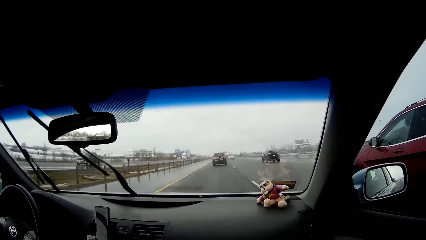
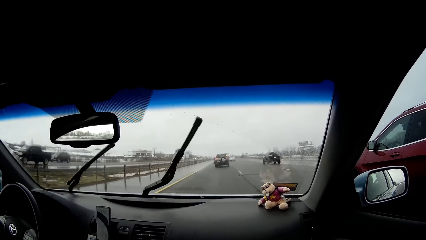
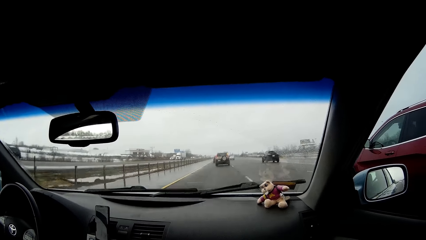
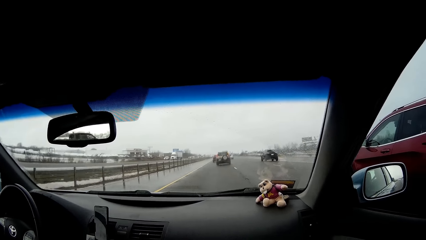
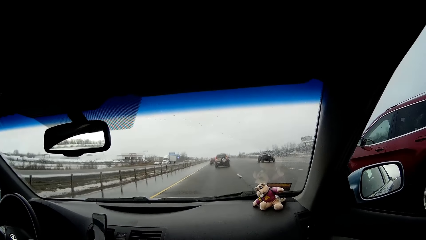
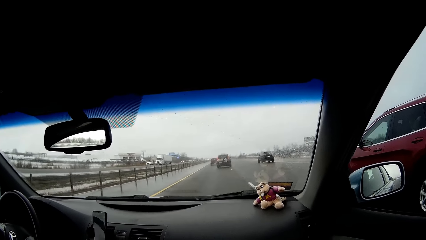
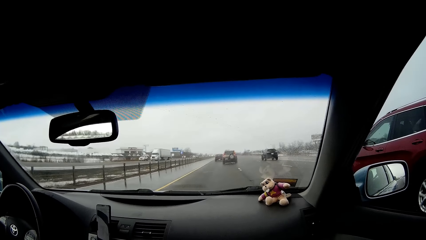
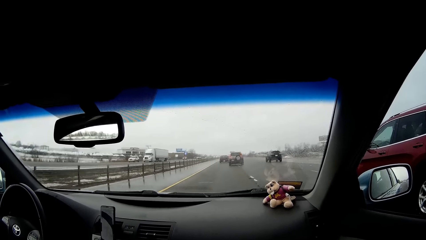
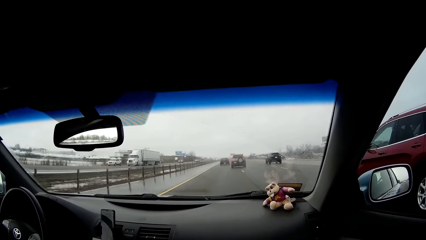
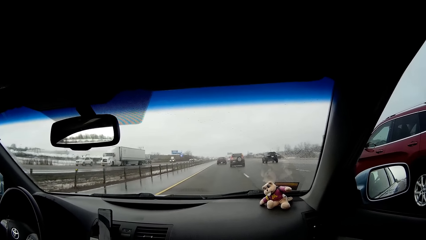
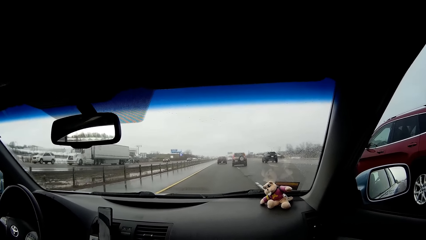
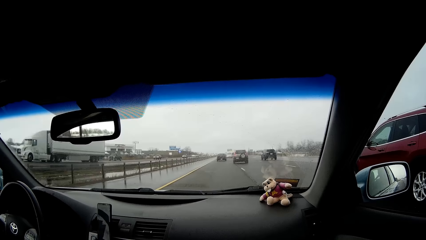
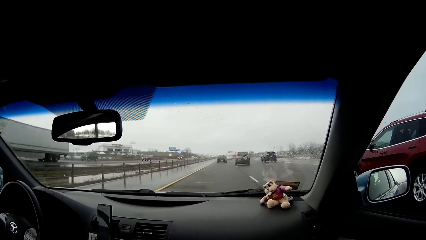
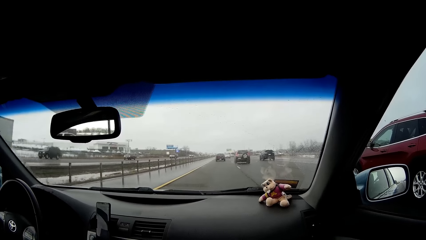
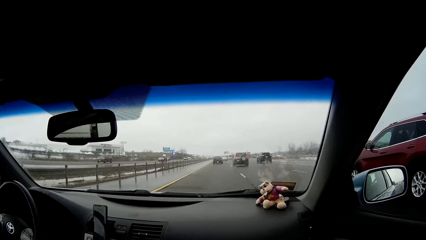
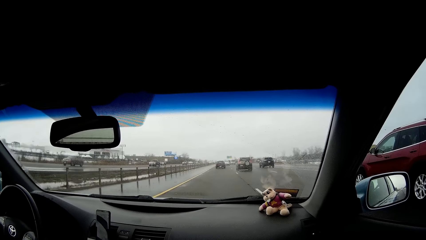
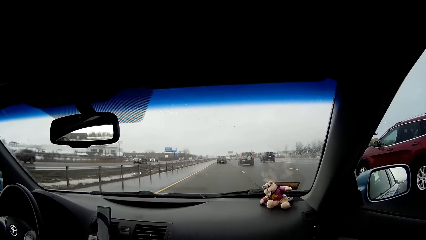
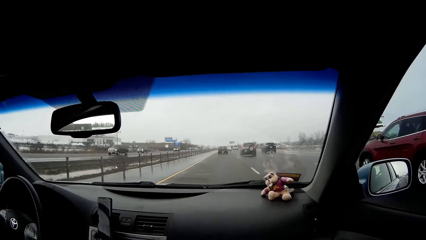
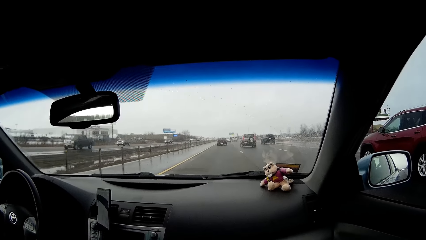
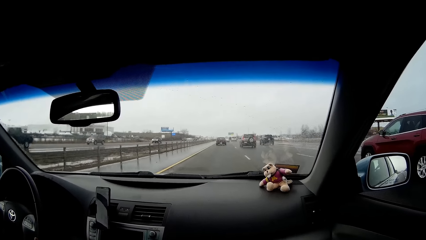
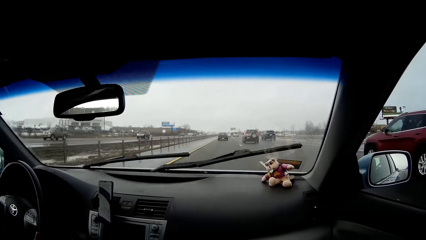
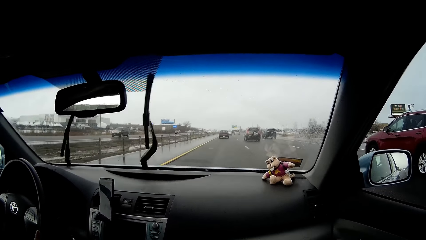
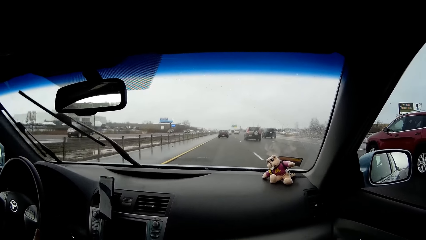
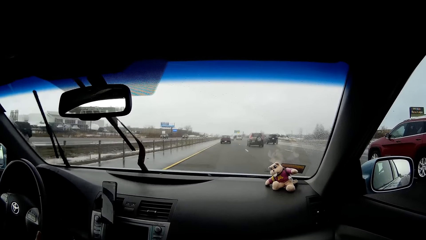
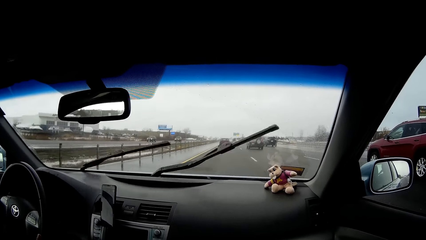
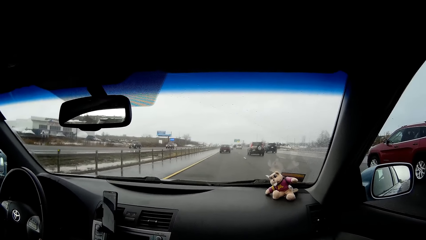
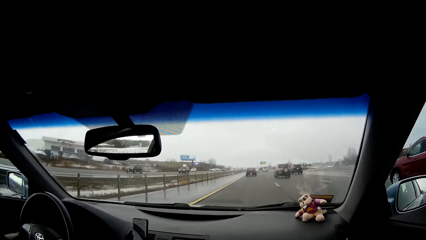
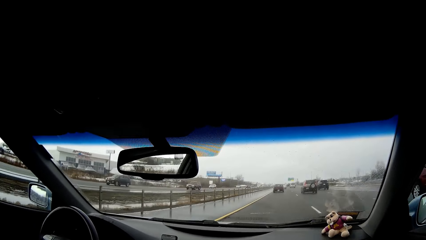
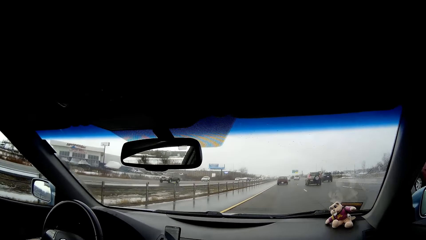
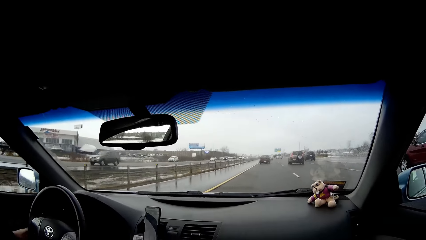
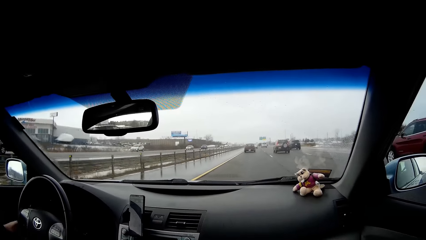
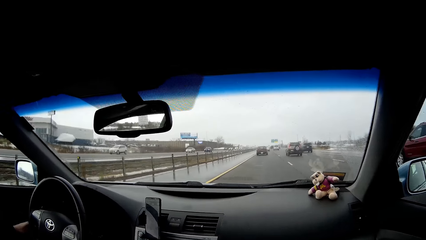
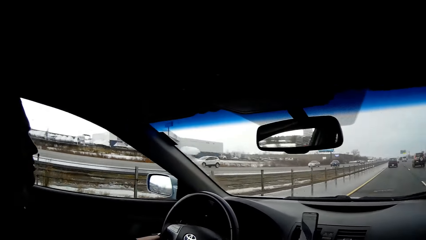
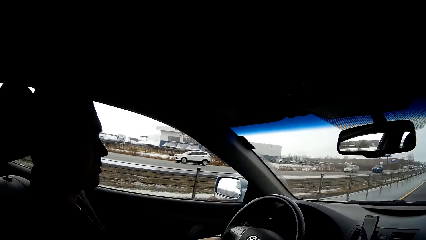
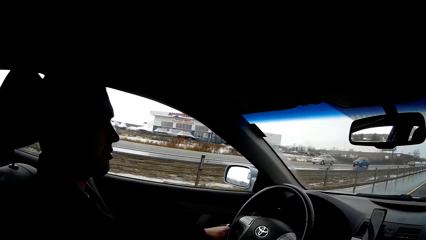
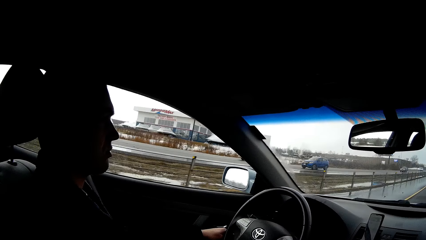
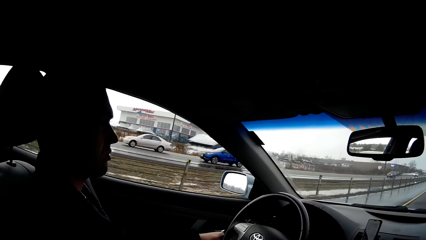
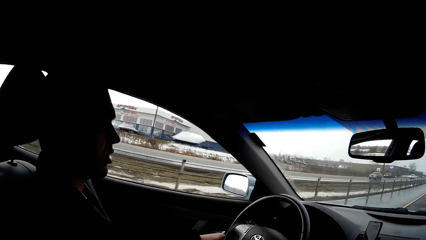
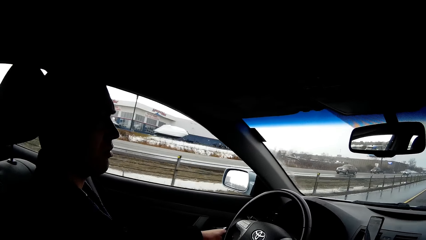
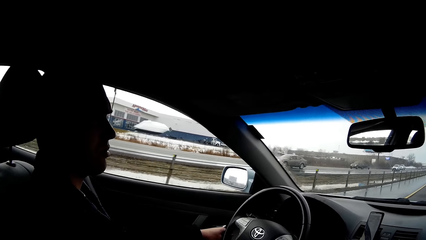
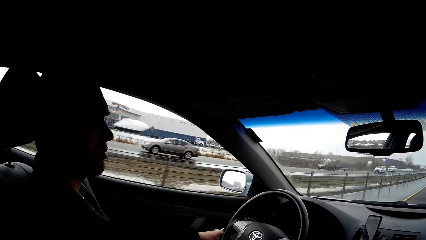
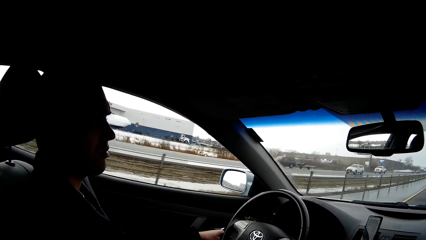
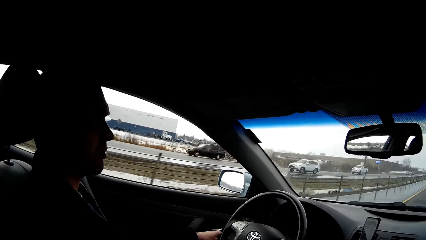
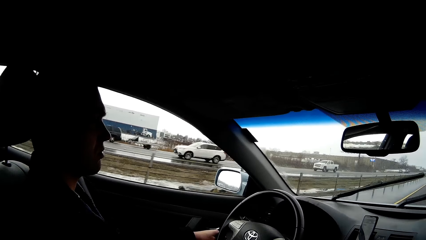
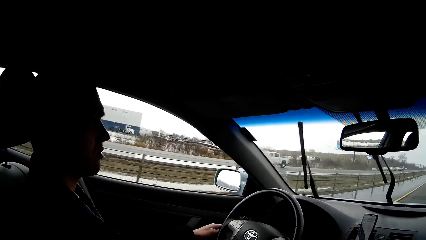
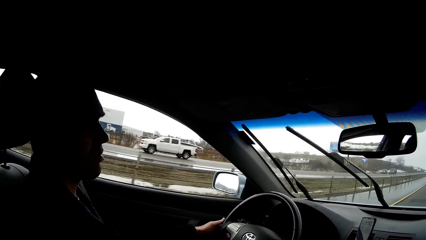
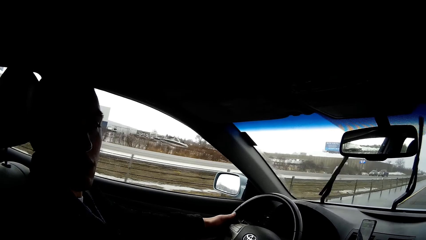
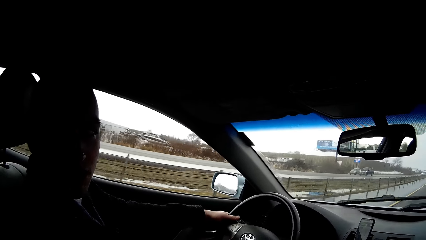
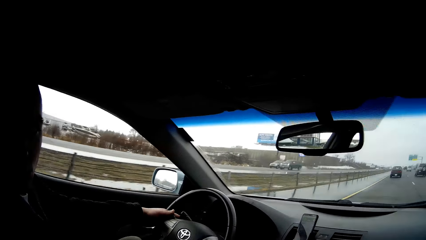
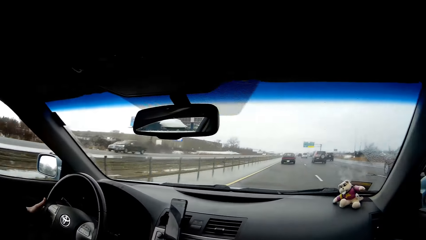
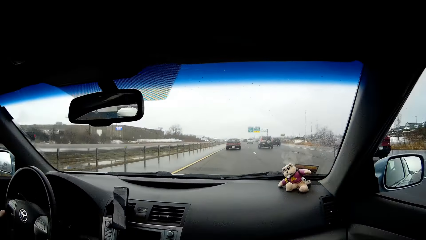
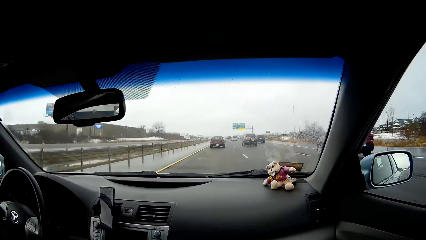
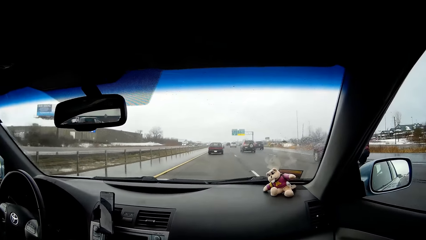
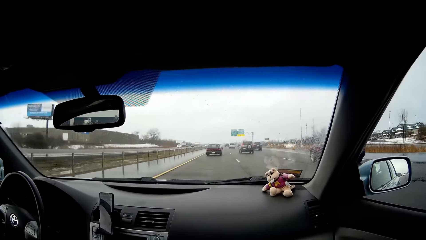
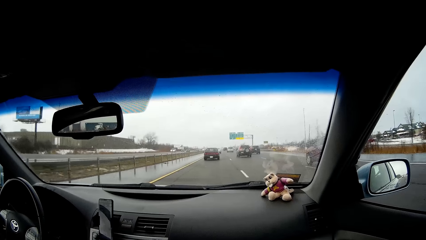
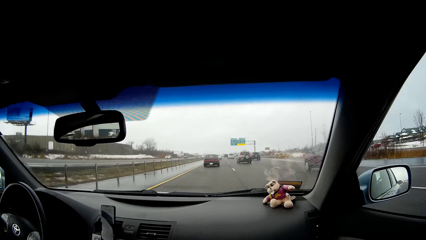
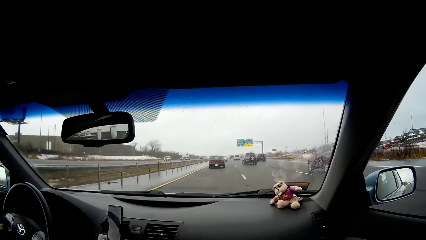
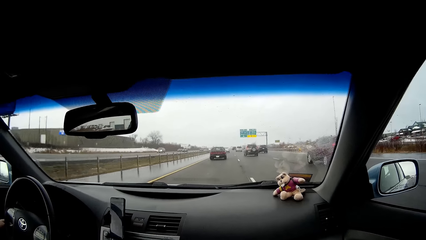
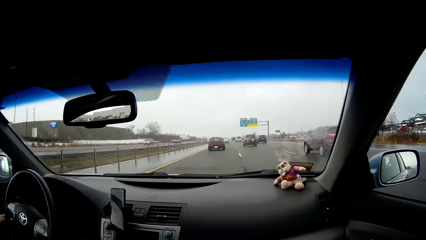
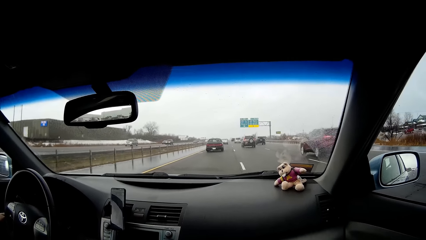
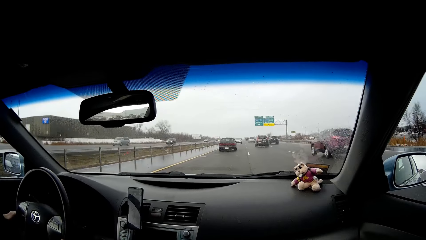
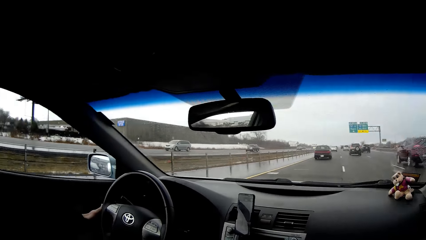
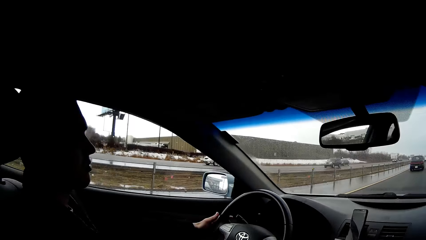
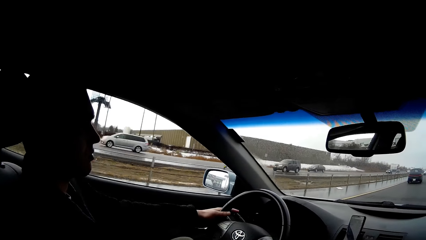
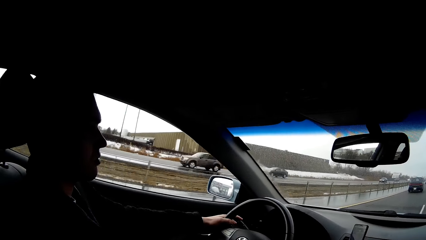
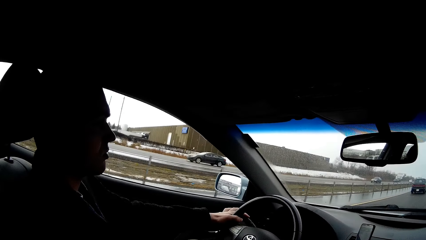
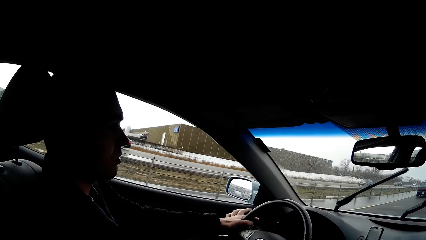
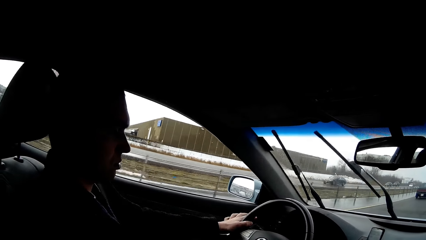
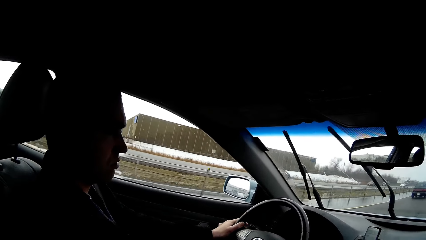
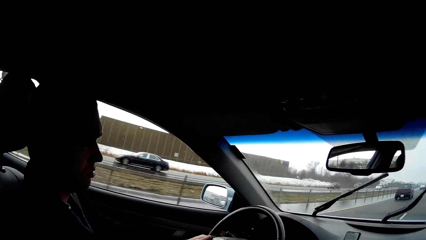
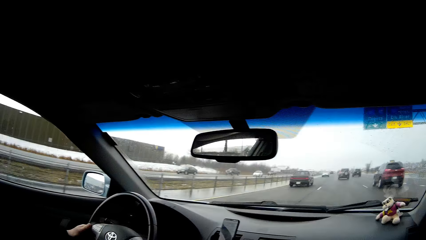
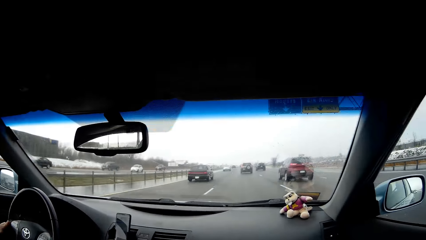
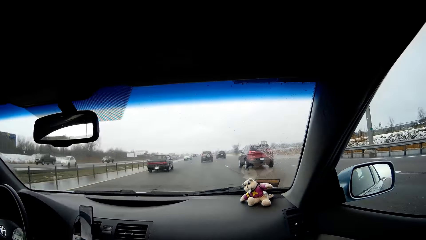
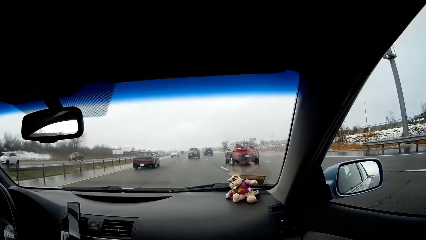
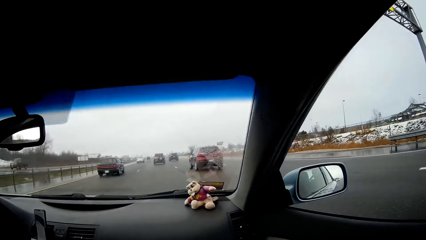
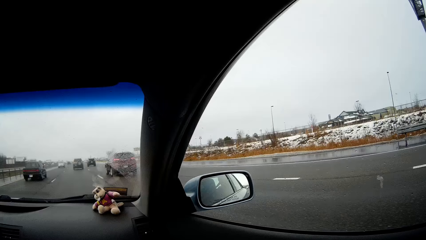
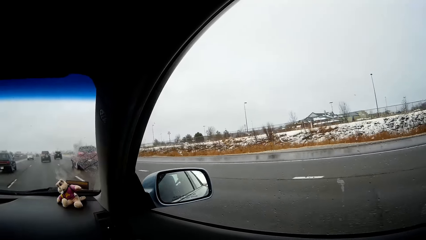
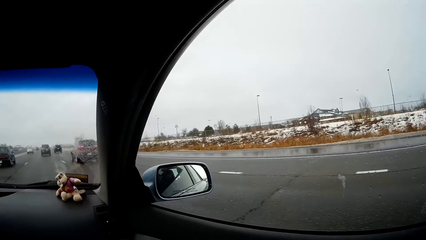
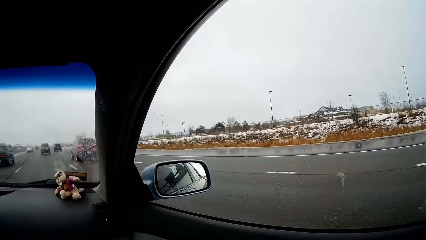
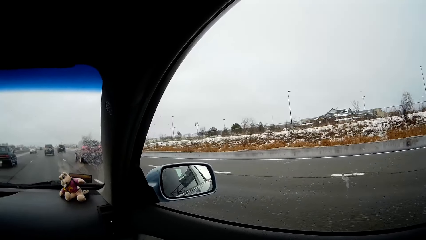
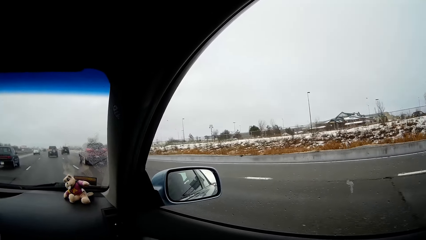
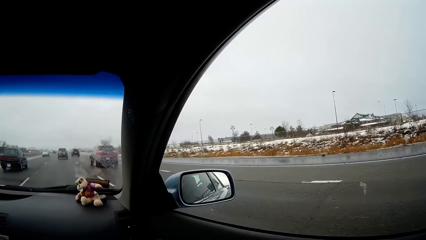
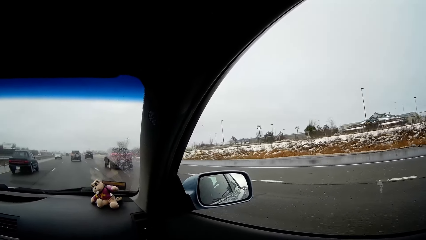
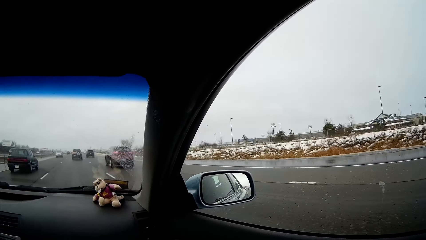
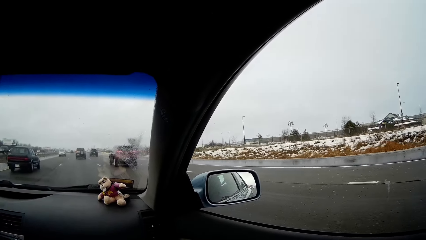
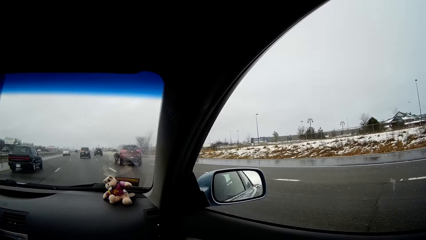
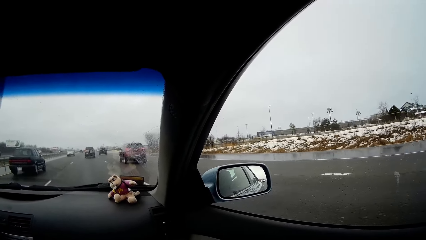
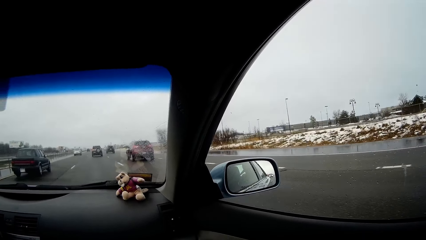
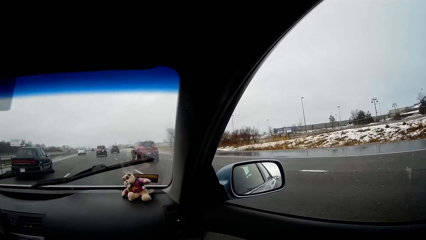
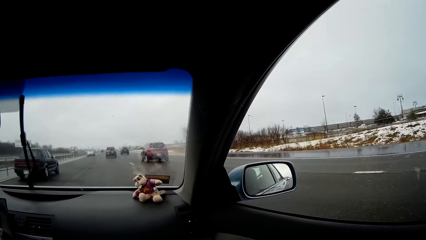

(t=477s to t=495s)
The camera wearer faces a man. He faces front. He faces the man. He faces front. He faces to his right.
